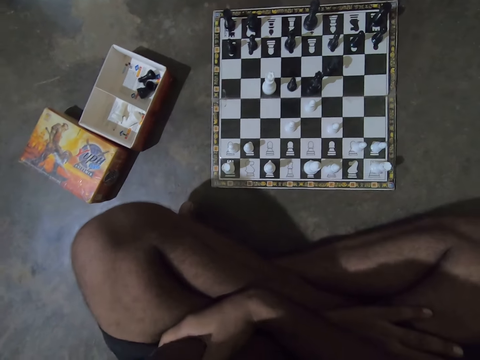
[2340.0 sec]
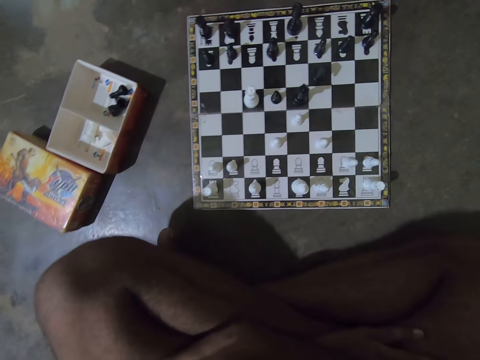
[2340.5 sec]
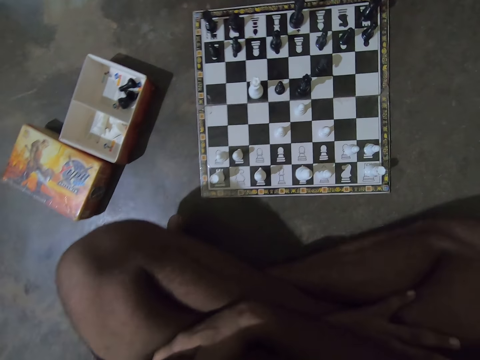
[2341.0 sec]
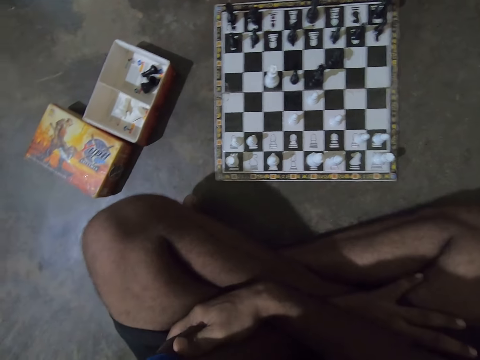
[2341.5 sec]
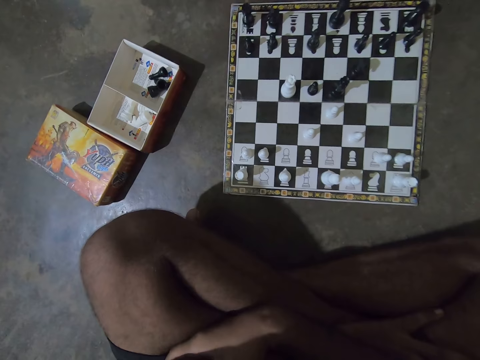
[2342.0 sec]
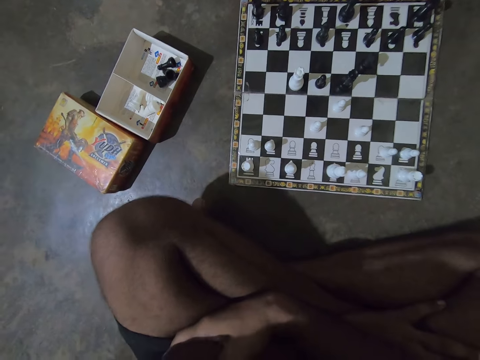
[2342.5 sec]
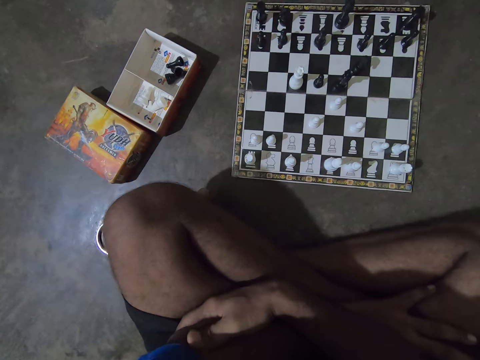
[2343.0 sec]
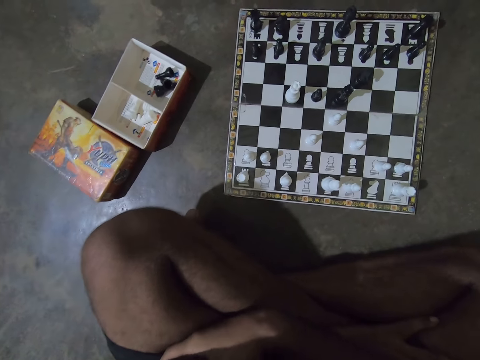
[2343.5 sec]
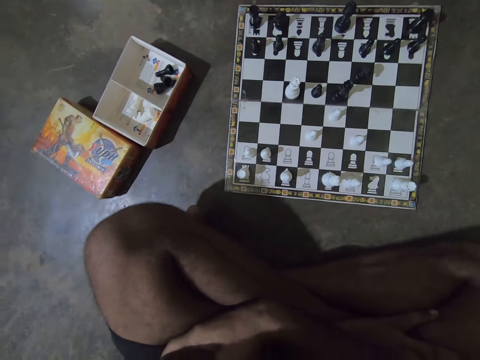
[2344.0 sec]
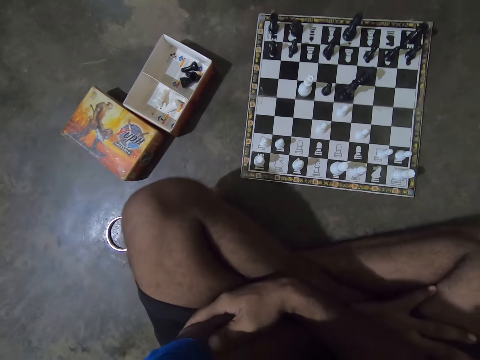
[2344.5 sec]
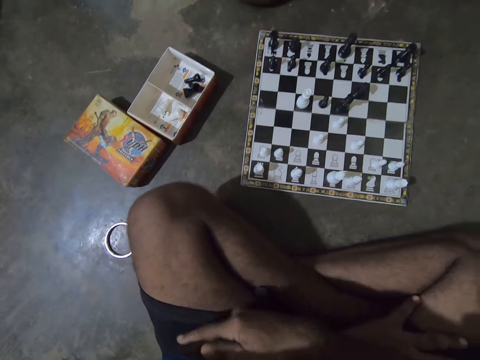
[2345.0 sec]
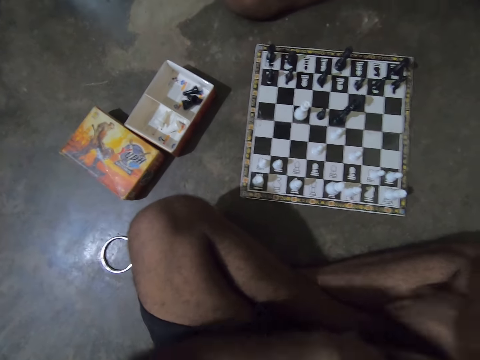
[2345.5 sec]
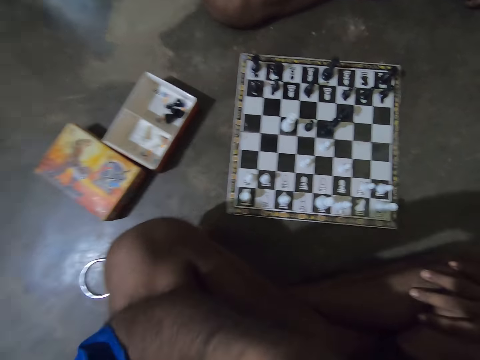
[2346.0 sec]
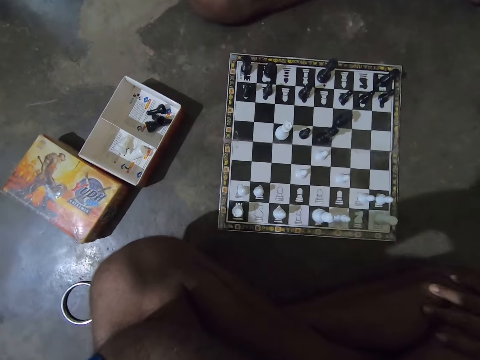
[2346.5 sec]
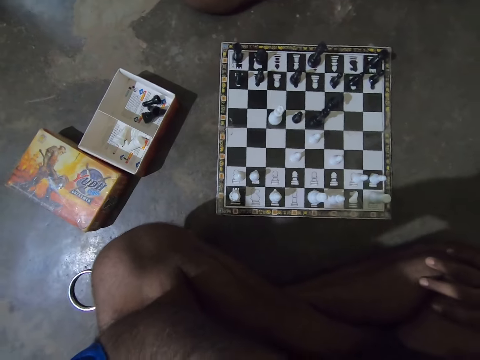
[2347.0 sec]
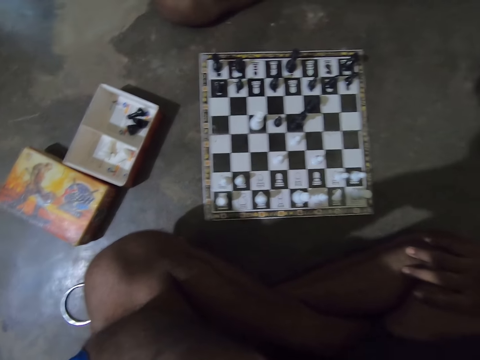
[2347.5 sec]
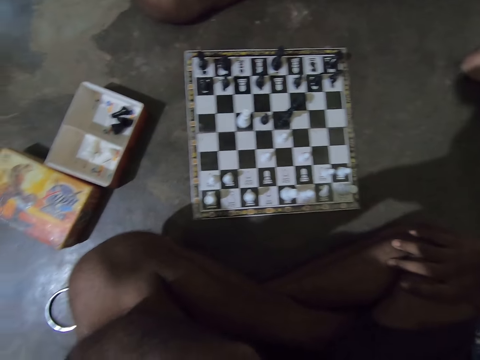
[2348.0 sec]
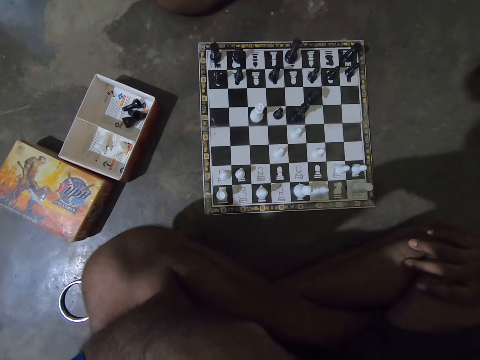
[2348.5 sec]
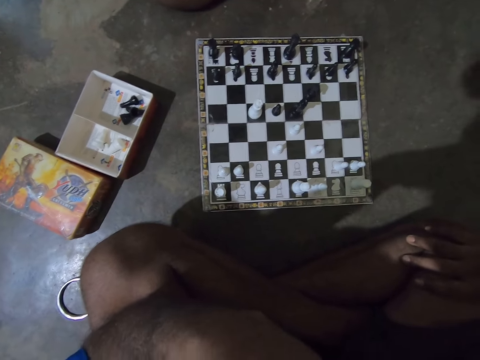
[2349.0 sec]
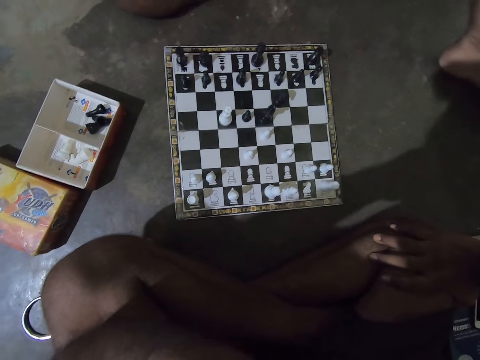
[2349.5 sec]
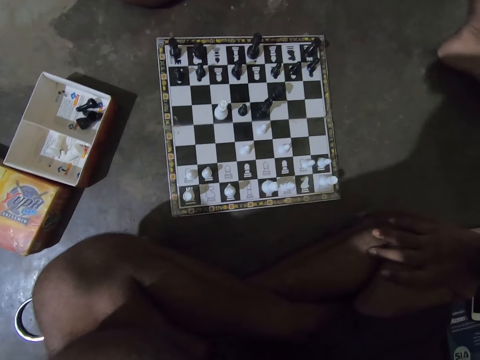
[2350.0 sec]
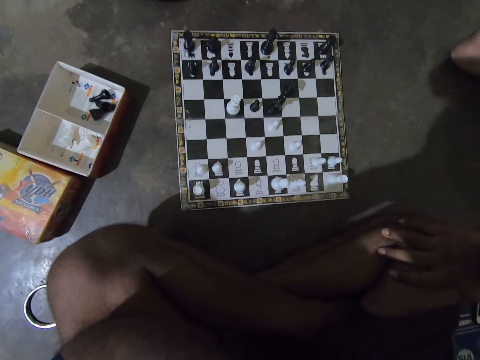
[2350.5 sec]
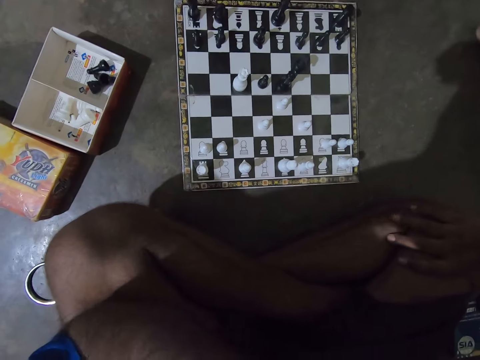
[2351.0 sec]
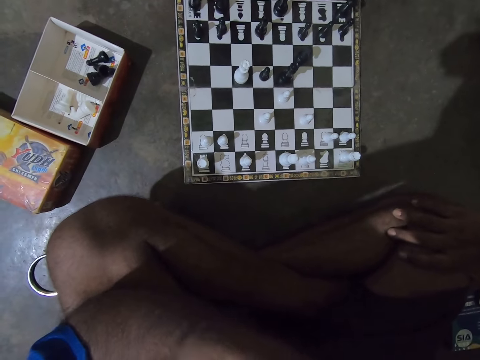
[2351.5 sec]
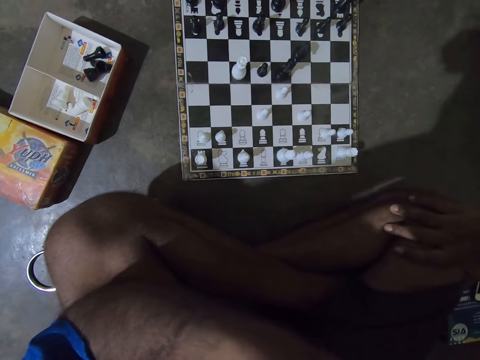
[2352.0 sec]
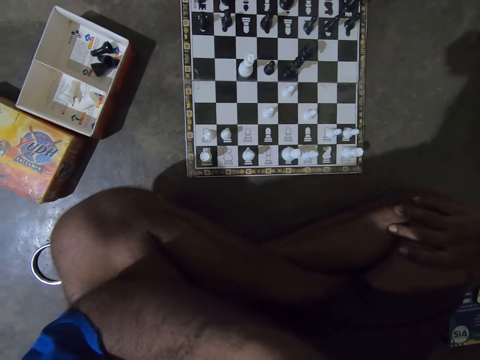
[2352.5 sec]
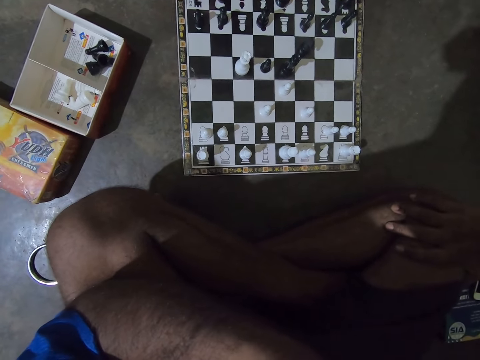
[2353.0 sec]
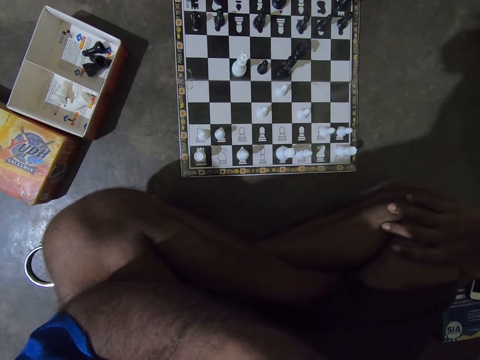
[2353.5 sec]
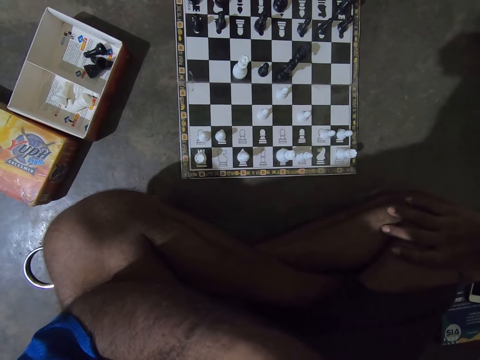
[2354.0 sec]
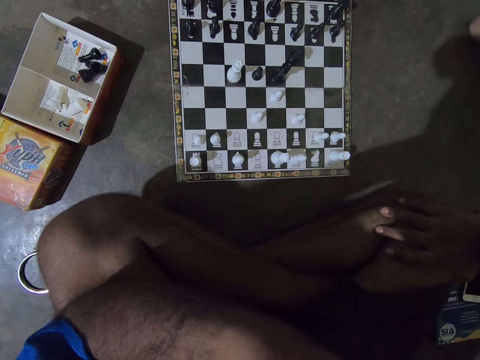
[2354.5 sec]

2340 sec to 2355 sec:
The camera wearer rubs his arm. He raises his left hand towards his face. He places his right hand on his right leg and holds the leg with the other hand.

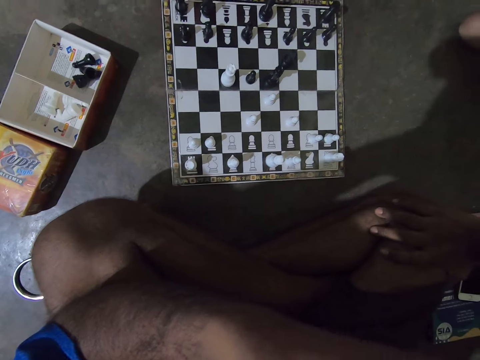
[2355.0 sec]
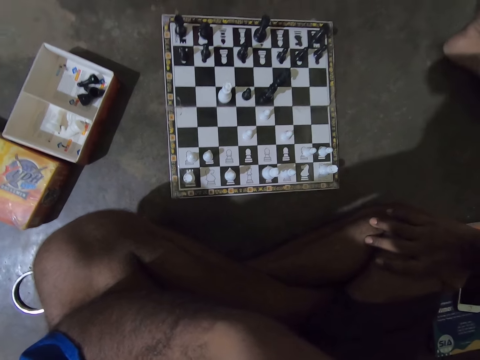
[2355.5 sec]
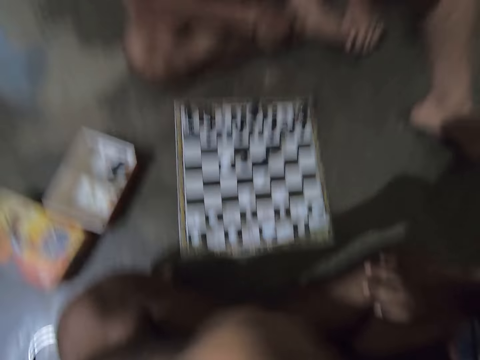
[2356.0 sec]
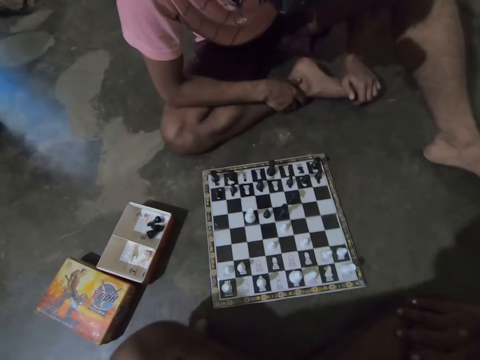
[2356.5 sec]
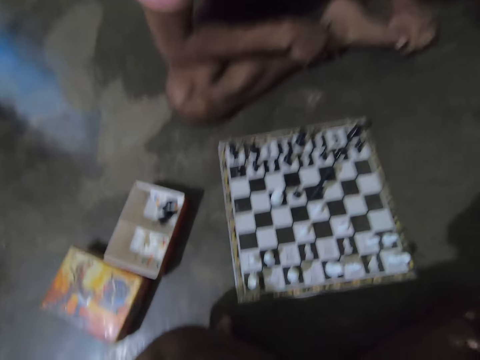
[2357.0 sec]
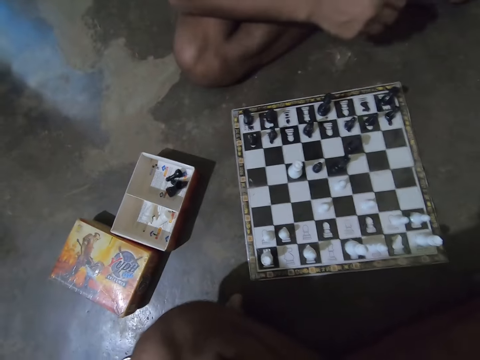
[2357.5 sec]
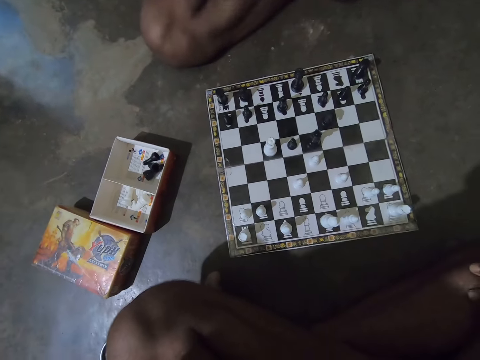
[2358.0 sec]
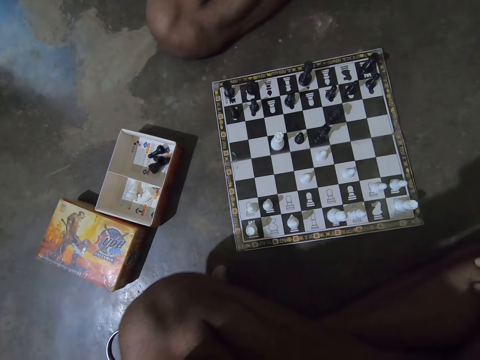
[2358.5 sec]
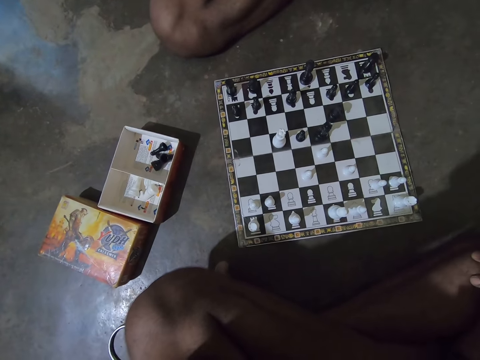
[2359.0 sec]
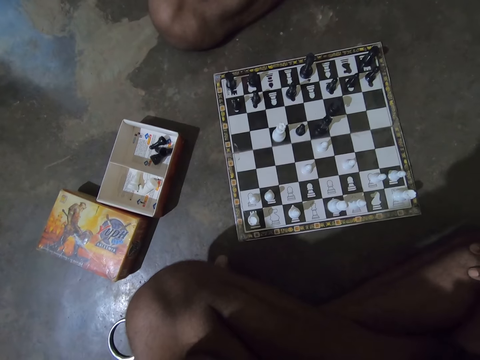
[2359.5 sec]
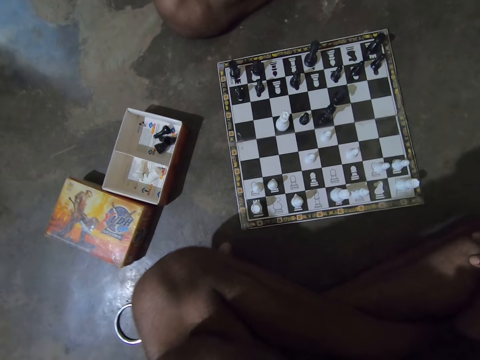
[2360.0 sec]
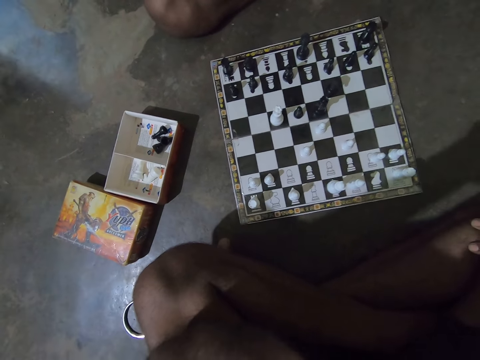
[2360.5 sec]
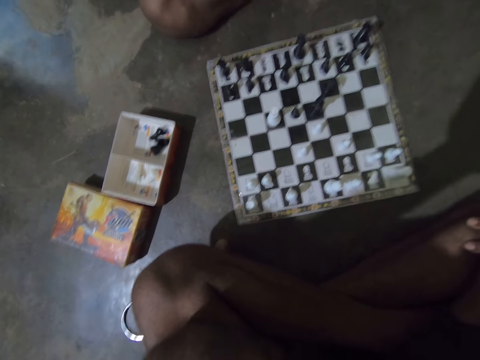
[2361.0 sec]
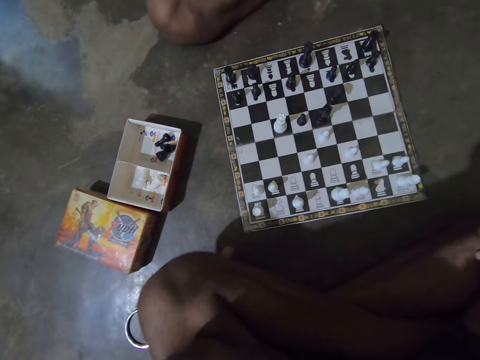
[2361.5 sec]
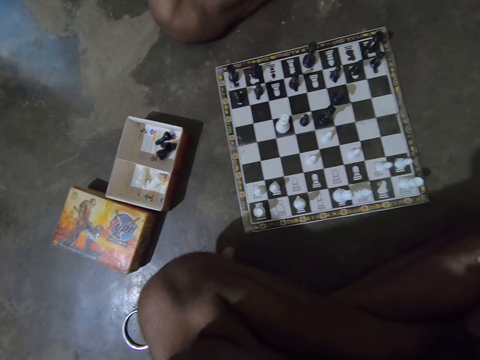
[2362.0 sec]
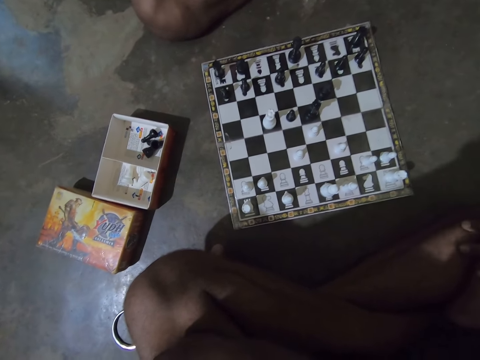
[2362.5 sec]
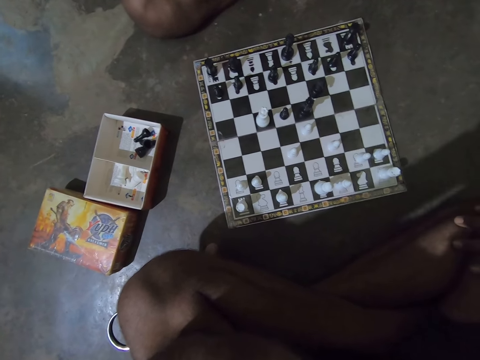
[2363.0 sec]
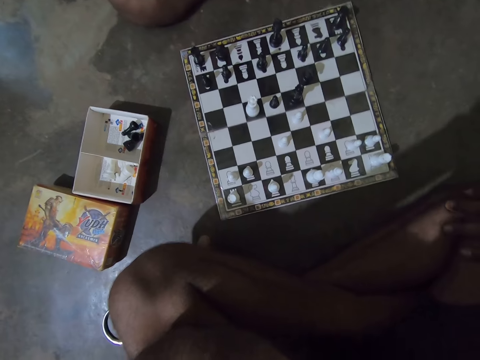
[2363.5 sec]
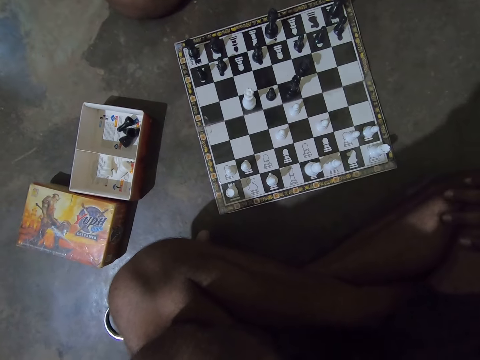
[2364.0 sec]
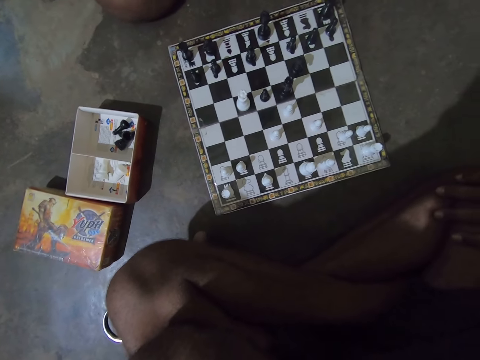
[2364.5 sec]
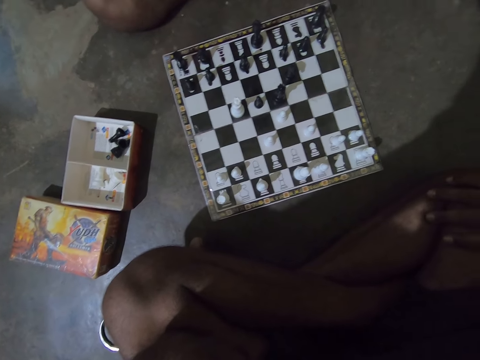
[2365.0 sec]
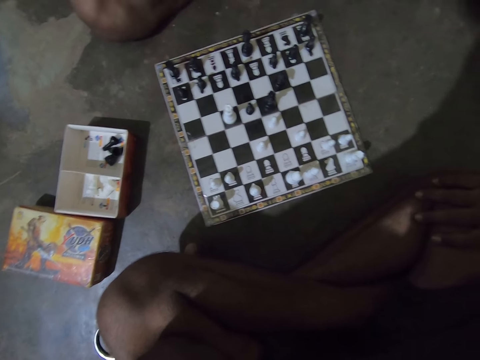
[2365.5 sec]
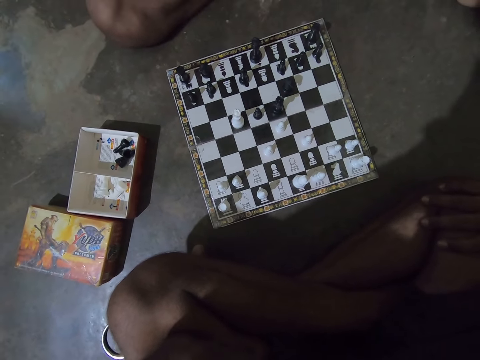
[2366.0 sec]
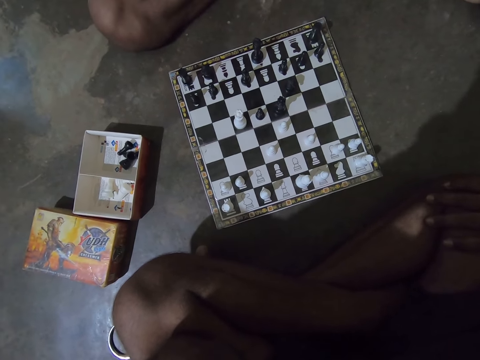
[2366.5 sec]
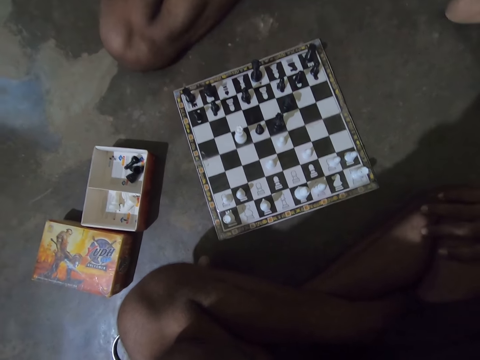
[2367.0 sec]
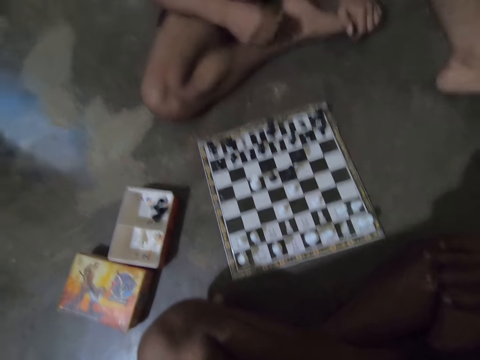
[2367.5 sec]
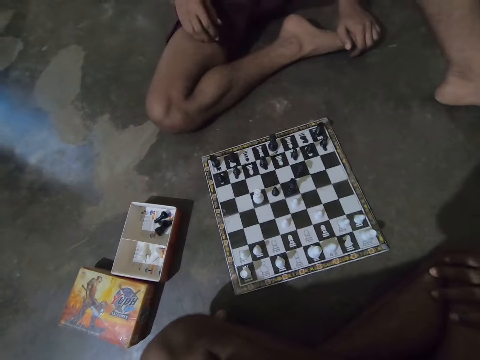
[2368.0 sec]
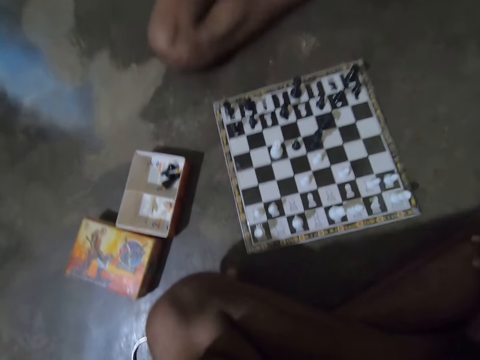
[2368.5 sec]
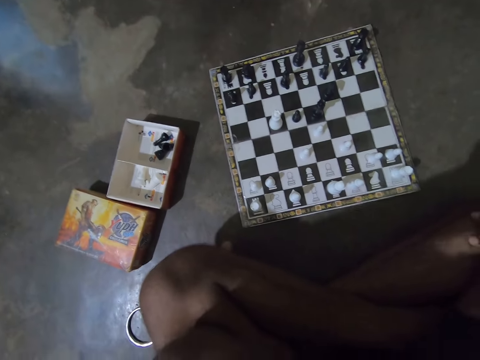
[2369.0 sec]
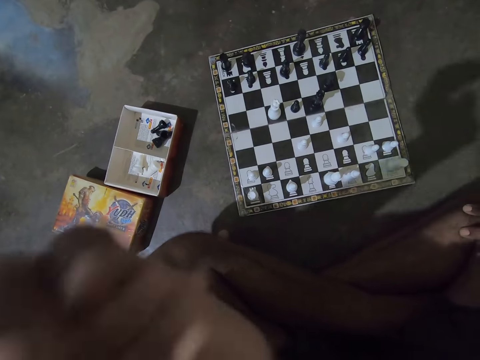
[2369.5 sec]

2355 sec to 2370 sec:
The camera wearer sings. A man scratches his right thigh with his right hand. The camera wearer moves his left hand forward slightly.
